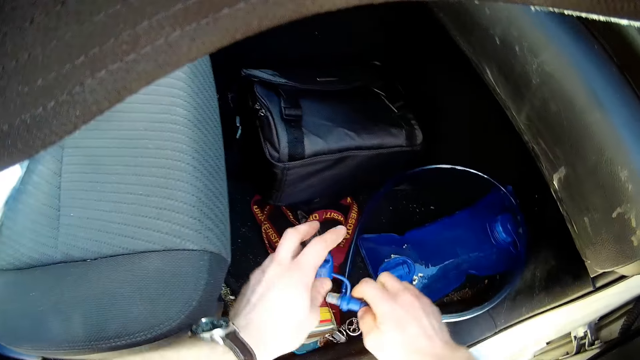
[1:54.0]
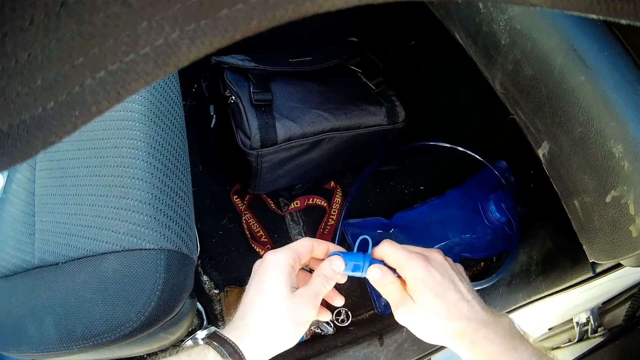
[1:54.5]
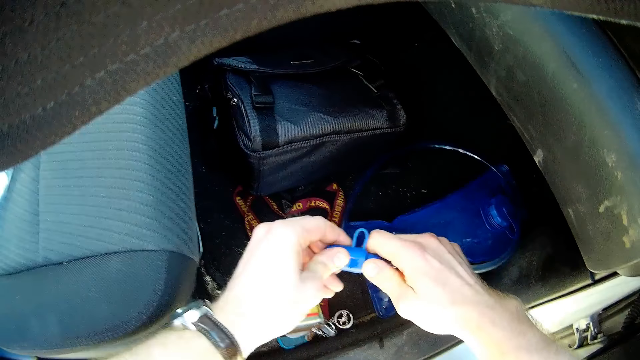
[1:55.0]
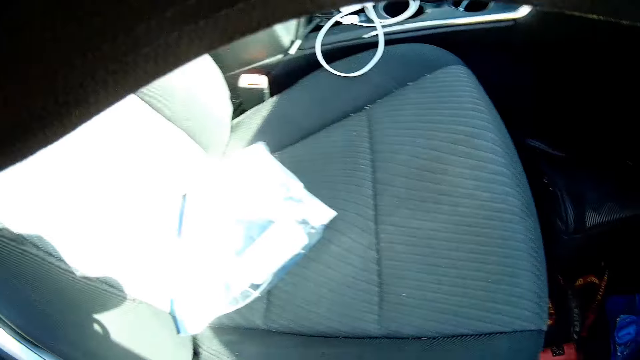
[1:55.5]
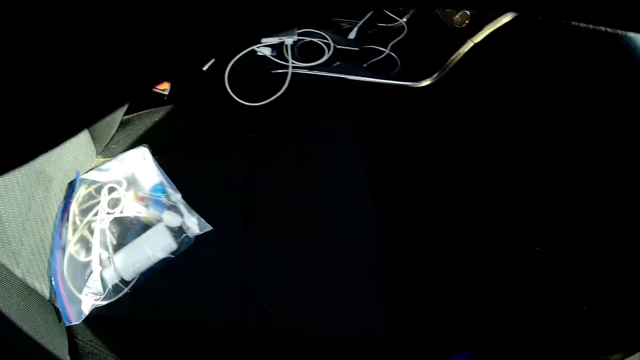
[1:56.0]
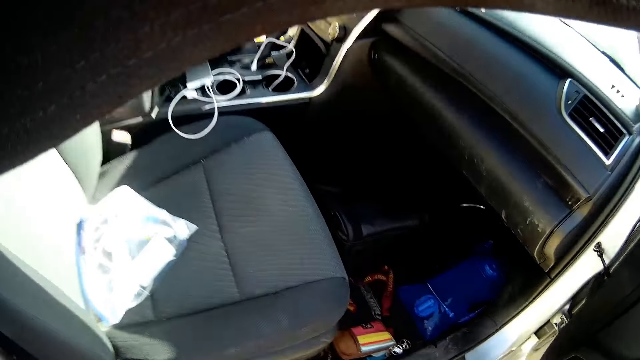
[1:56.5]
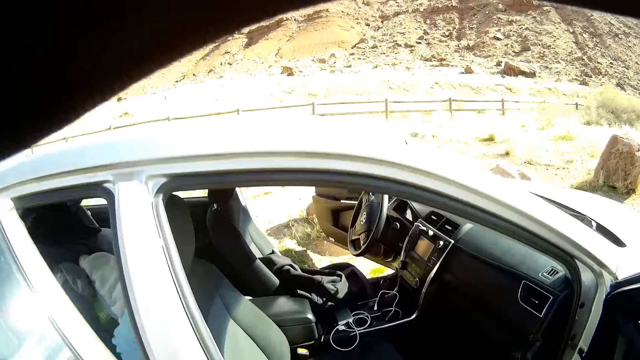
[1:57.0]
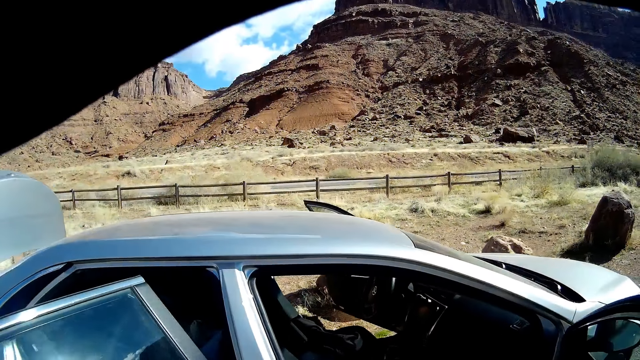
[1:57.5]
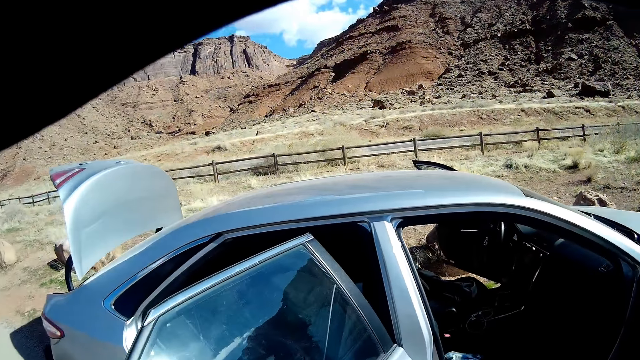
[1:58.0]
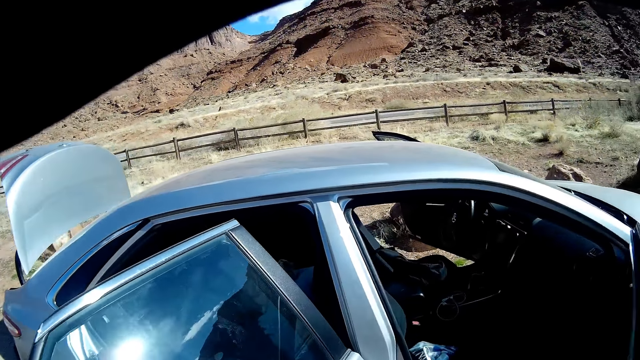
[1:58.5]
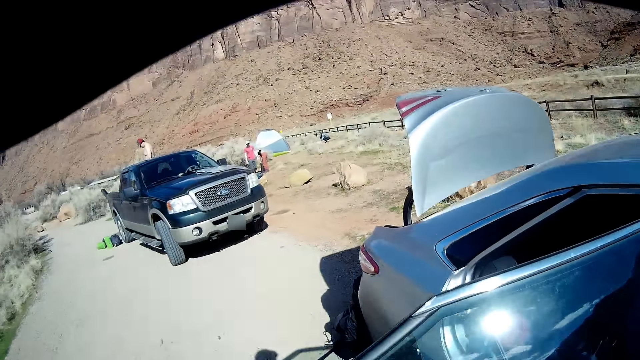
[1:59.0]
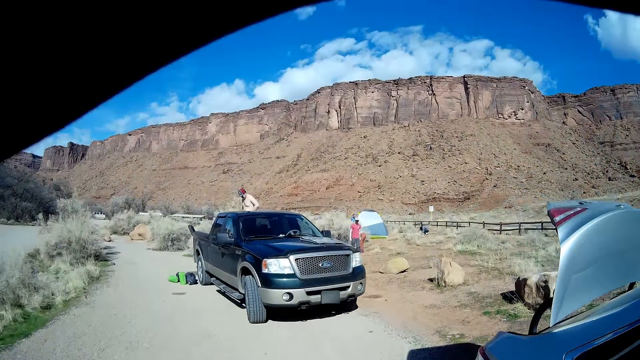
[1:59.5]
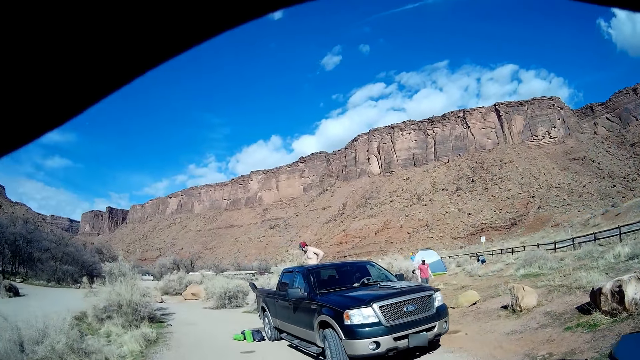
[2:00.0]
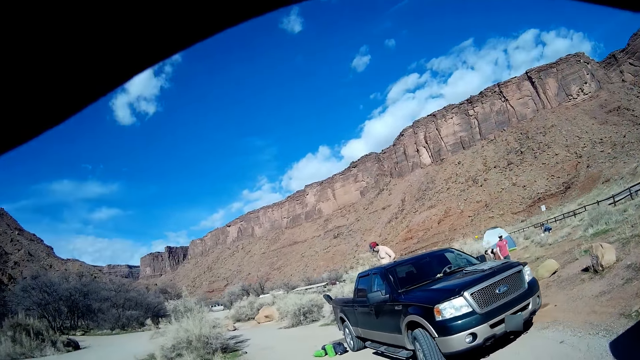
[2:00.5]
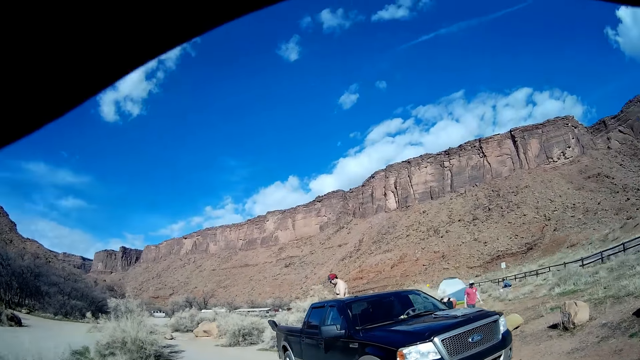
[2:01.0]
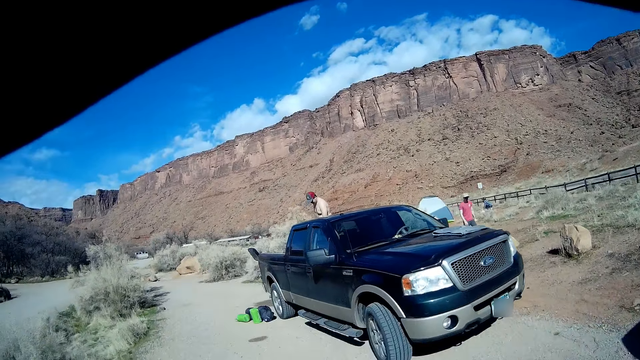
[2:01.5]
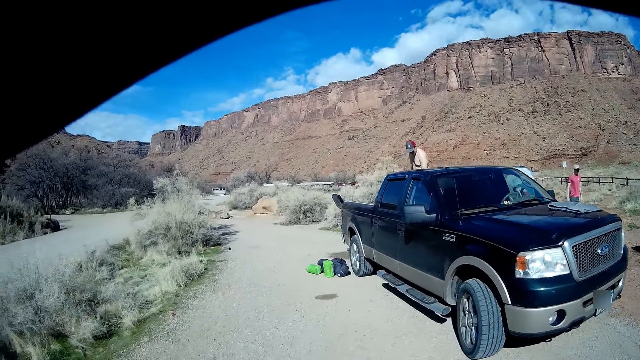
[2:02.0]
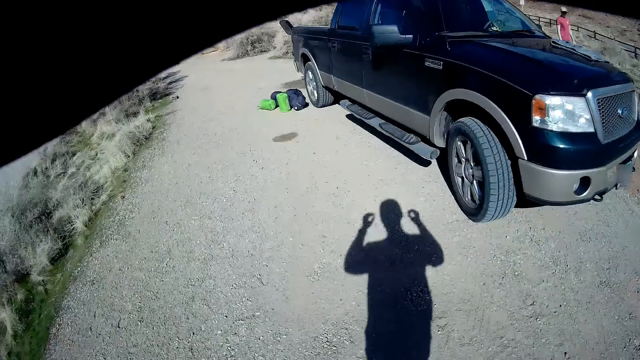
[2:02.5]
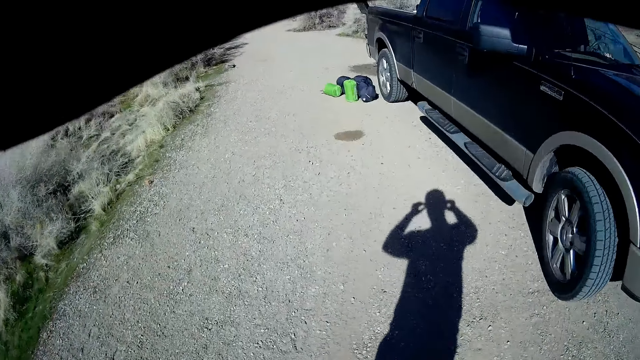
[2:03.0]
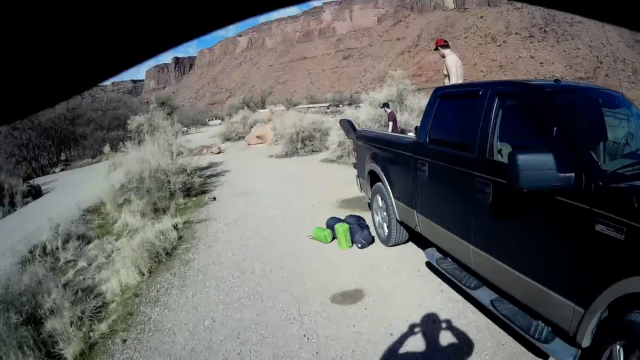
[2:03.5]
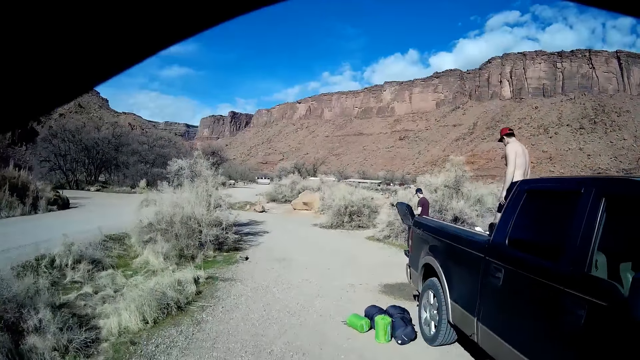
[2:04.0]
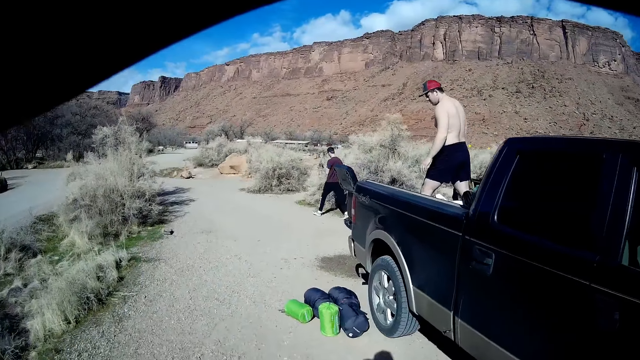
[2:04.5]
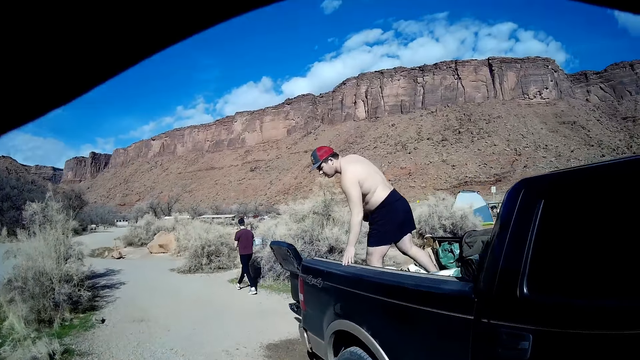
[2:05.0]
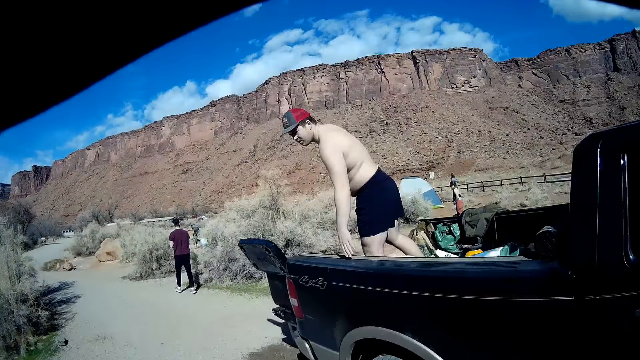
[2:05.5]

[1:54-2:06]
The camera wearer holds the water pipe. They cover the plastic straw with a cap. They open the car door. They walk towards the pickup.

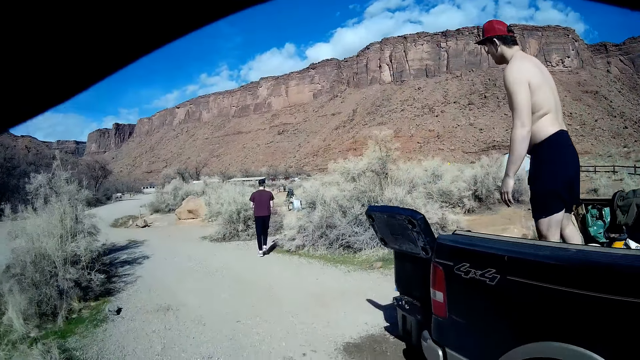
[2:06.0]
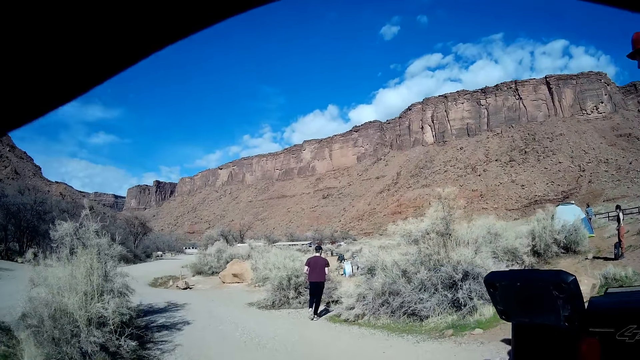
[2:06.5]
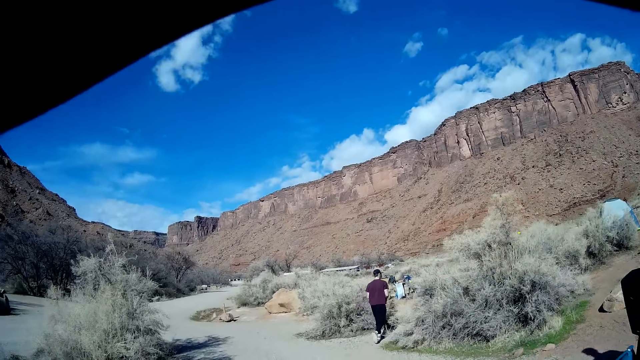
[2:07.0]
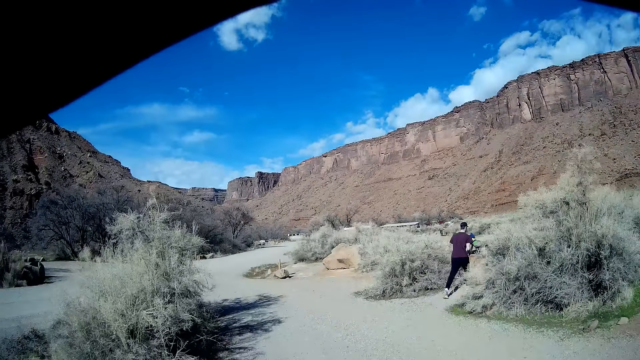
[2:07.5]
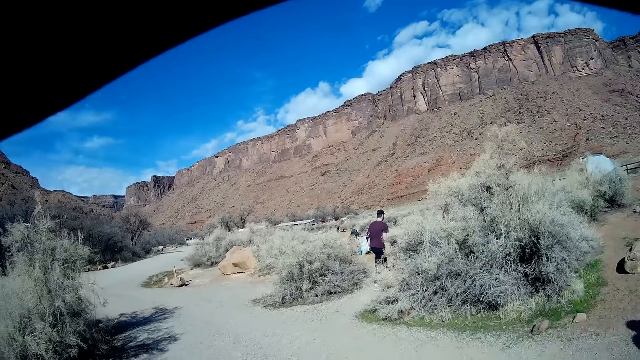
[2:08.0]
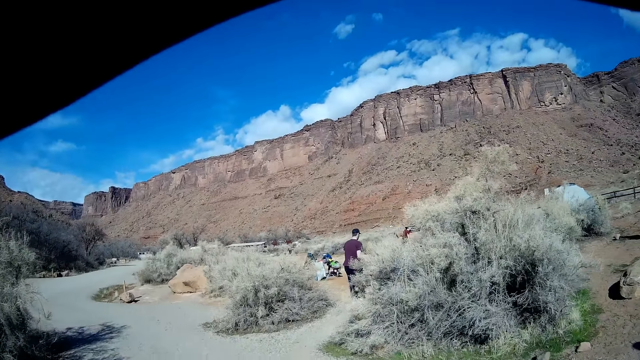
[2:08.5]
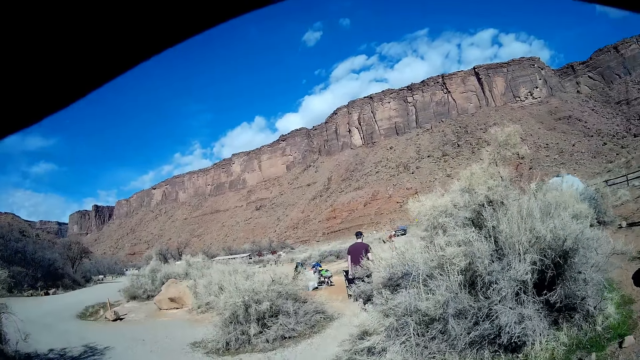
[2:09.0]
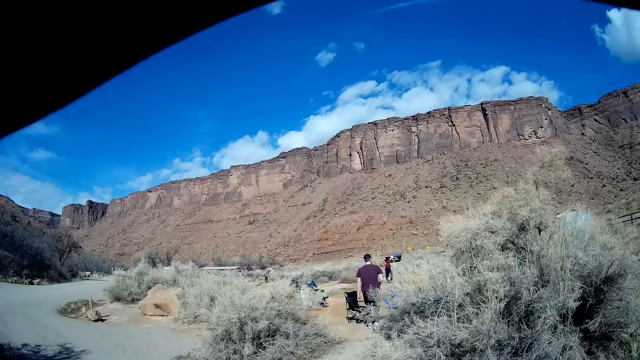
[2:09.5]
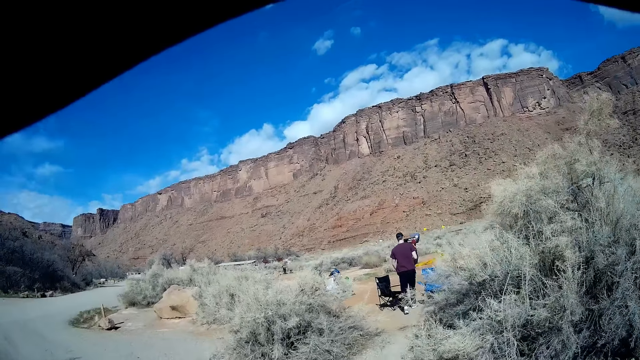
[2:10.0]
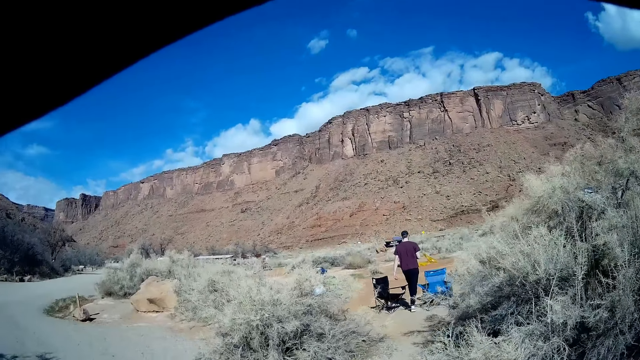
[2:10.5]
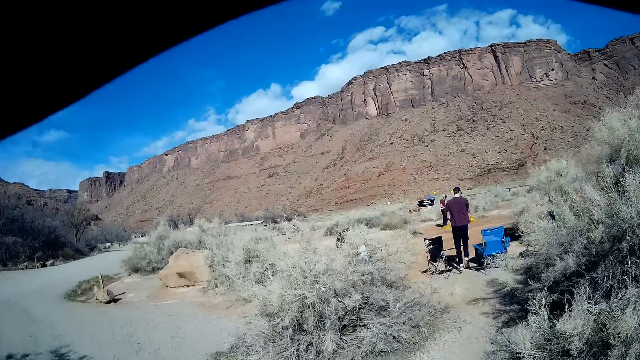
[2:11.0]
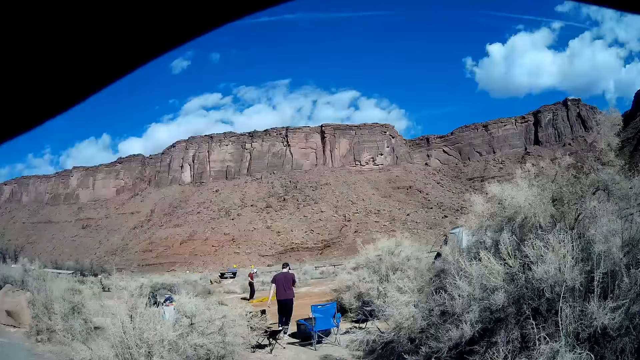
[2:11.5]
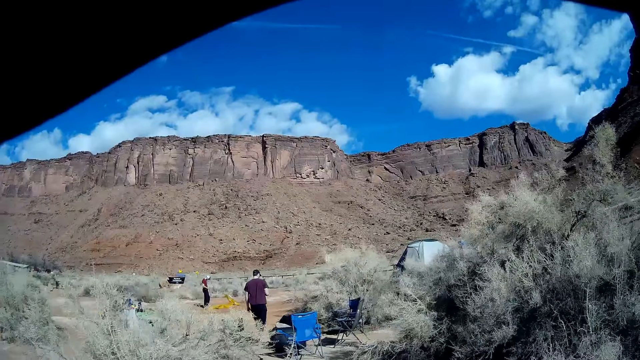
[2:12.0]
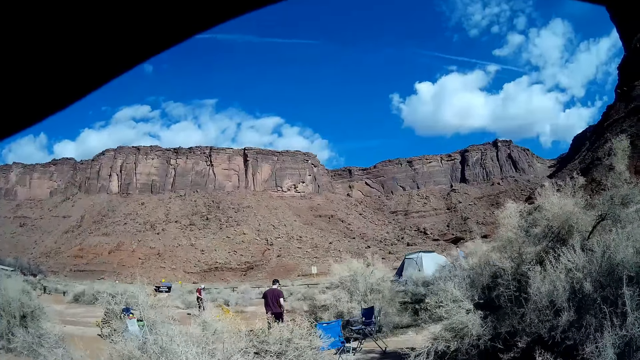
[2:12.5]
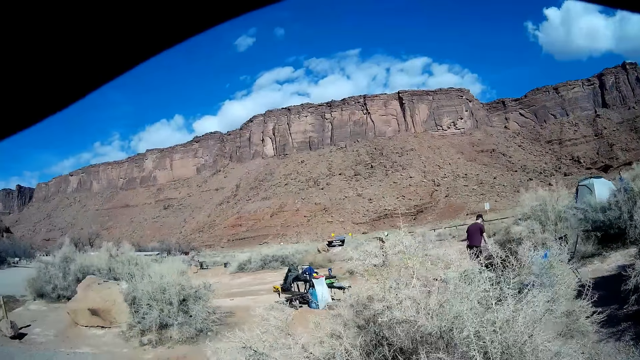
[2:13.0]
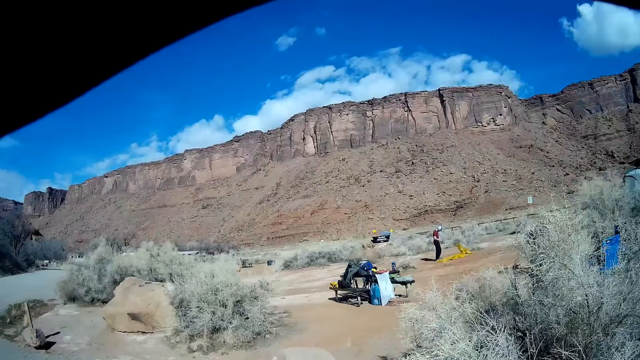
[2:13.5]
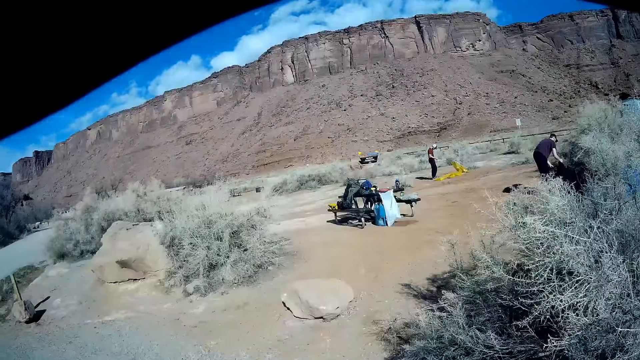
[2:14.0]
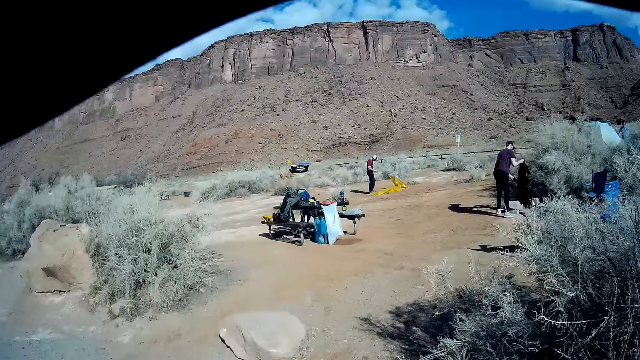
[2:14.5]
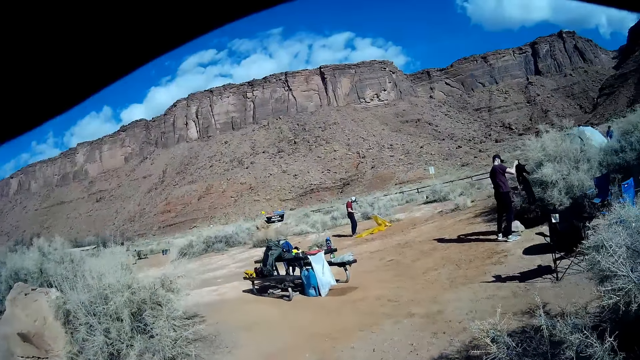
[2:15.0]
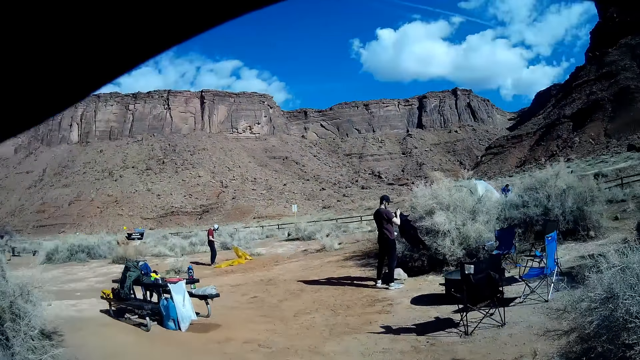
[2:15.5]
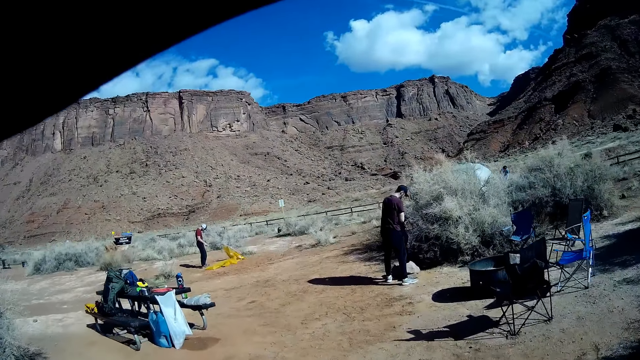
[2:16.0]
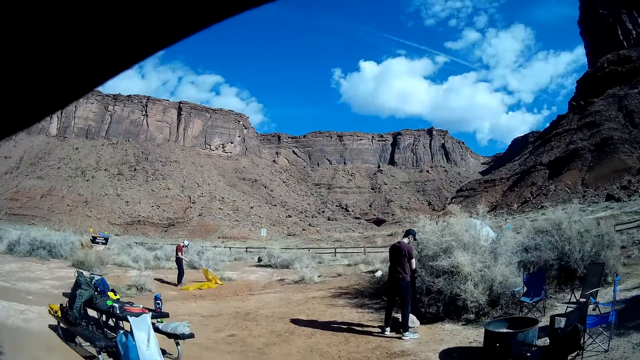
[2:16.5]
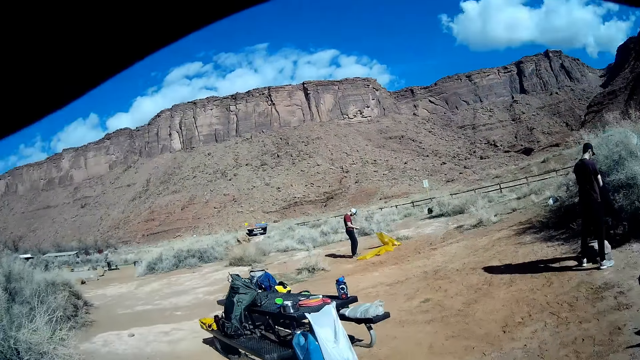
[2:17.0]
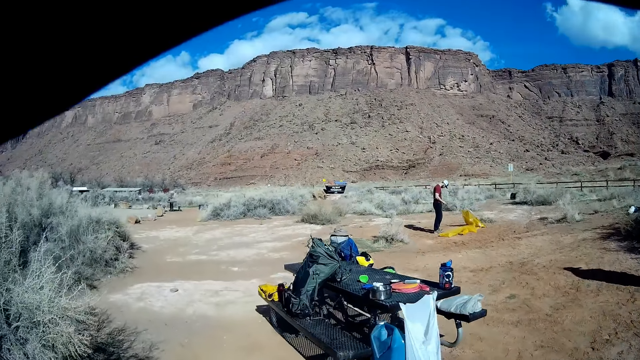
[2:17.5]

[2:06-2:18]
A man walks through the camp. The man picks up a cloth from the ground. The man holds the cloth. Another man works on a tent.
